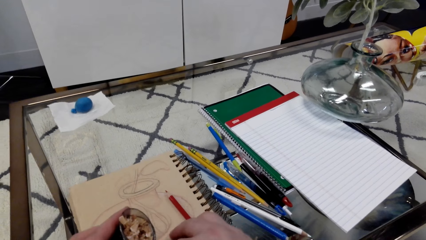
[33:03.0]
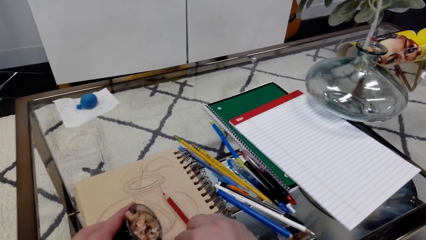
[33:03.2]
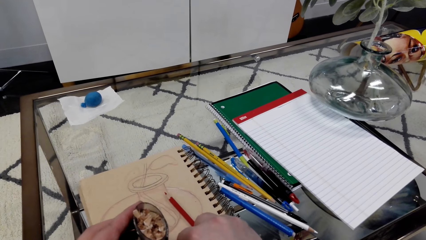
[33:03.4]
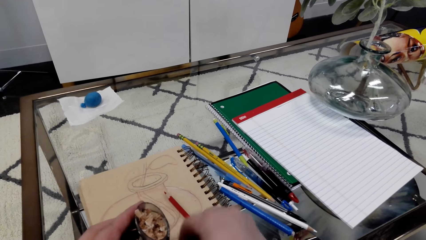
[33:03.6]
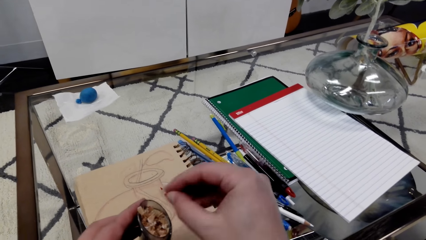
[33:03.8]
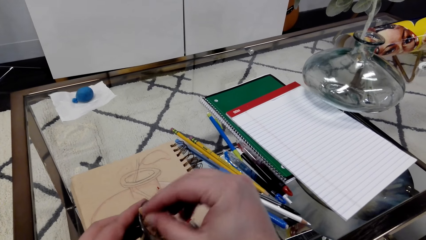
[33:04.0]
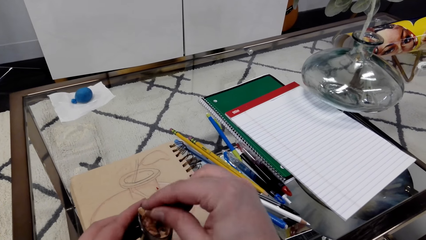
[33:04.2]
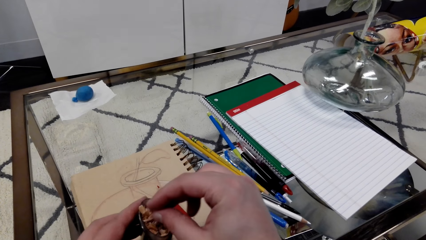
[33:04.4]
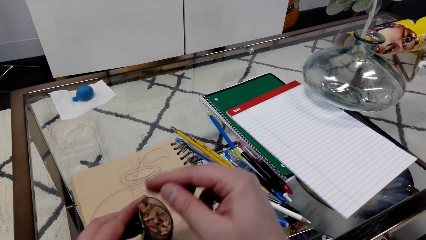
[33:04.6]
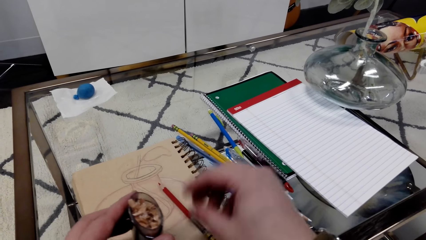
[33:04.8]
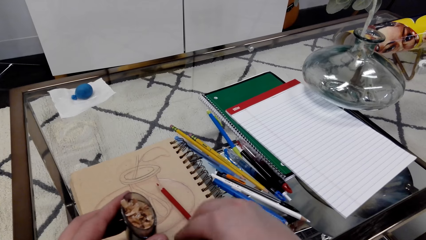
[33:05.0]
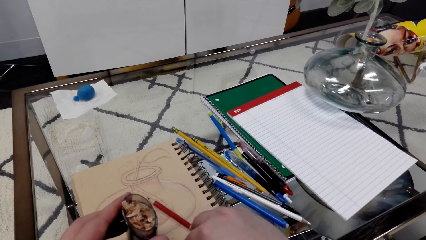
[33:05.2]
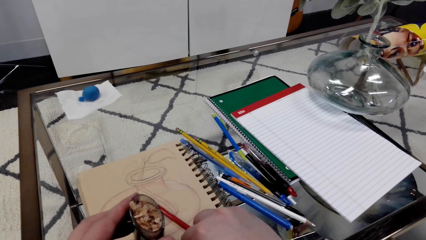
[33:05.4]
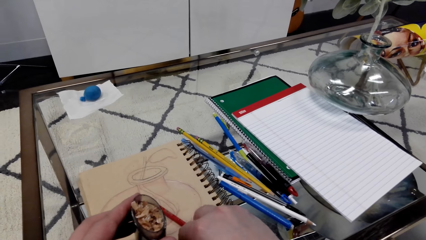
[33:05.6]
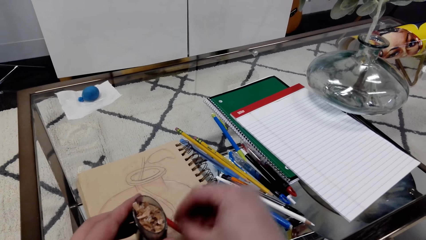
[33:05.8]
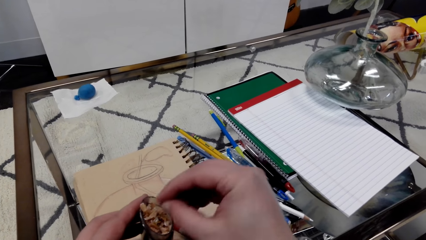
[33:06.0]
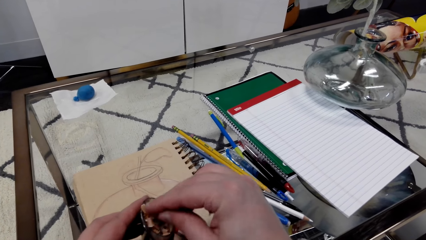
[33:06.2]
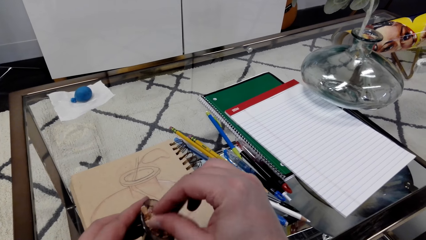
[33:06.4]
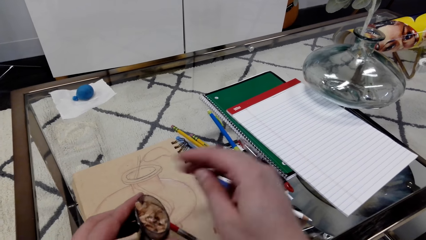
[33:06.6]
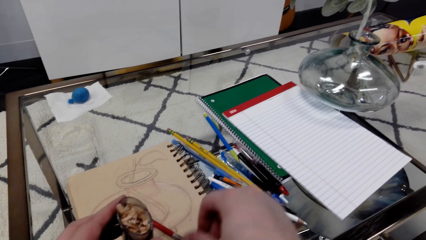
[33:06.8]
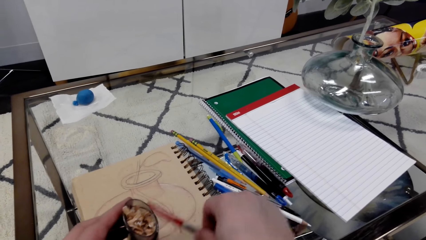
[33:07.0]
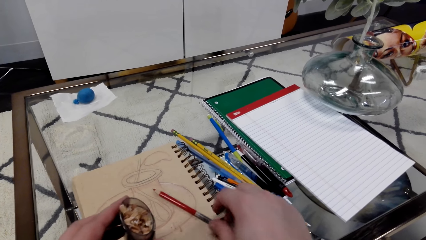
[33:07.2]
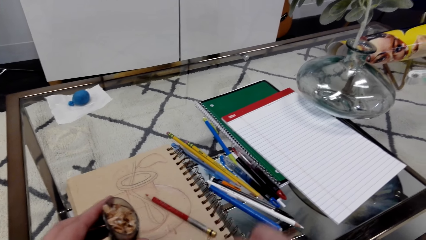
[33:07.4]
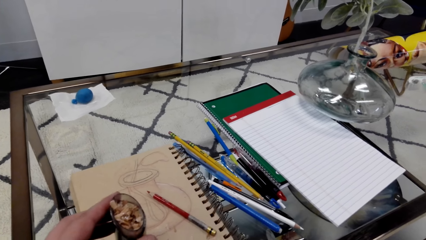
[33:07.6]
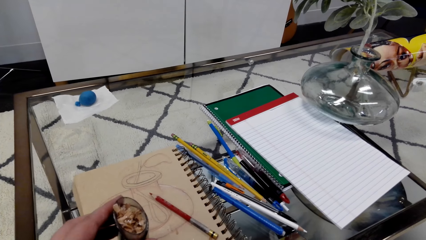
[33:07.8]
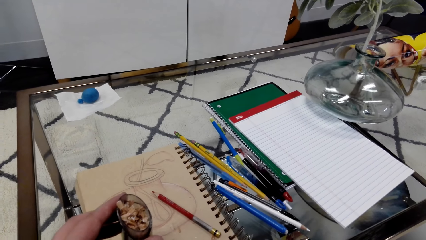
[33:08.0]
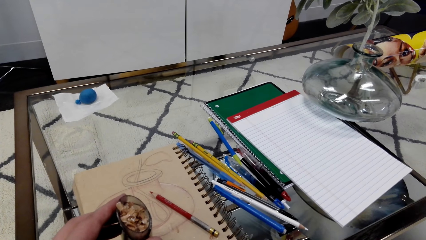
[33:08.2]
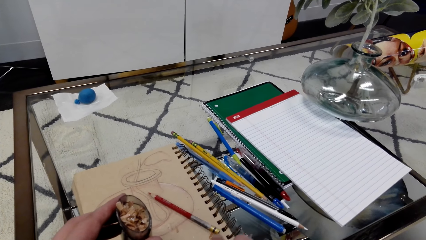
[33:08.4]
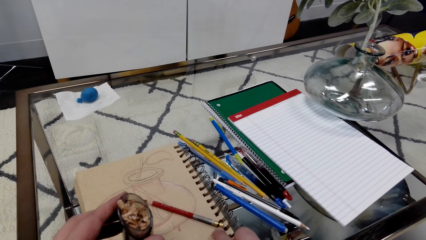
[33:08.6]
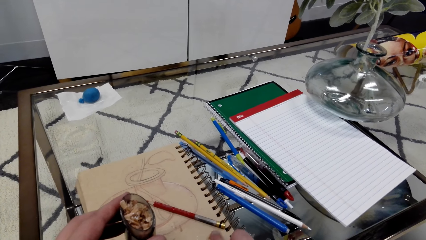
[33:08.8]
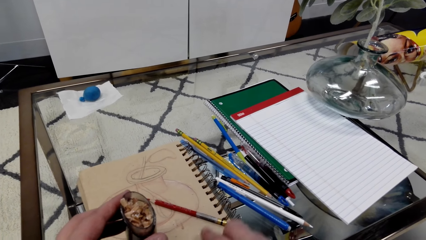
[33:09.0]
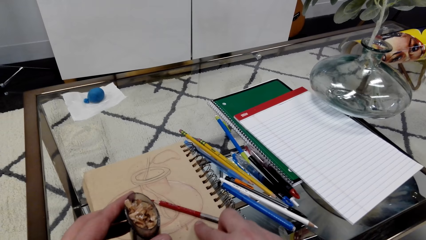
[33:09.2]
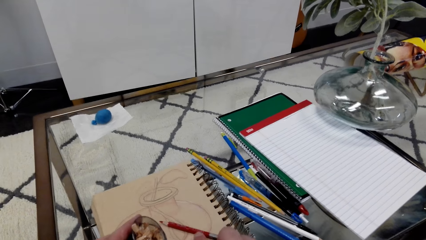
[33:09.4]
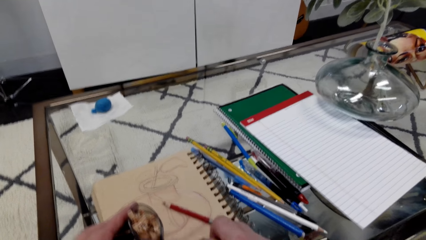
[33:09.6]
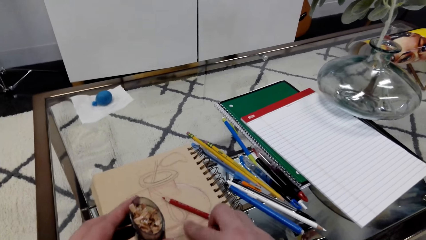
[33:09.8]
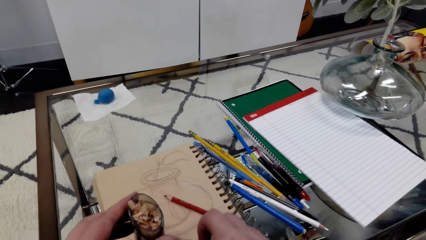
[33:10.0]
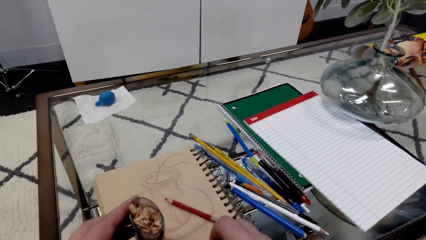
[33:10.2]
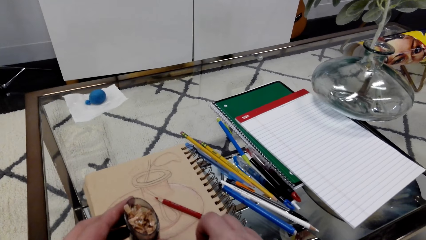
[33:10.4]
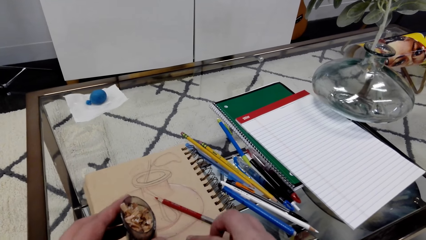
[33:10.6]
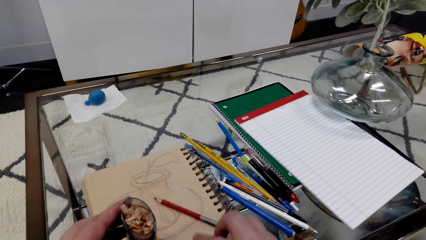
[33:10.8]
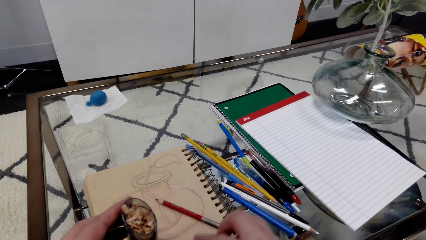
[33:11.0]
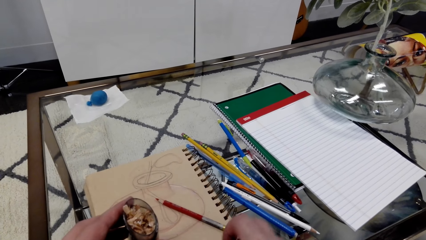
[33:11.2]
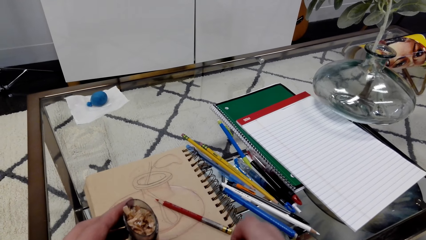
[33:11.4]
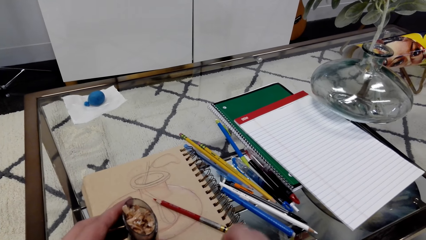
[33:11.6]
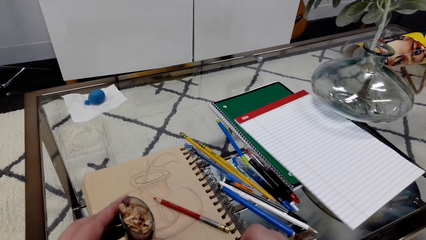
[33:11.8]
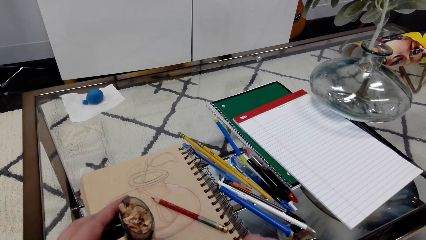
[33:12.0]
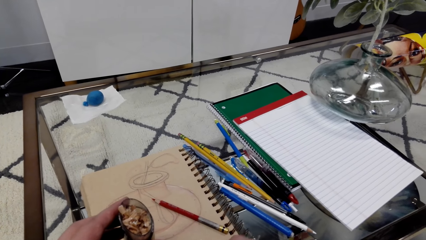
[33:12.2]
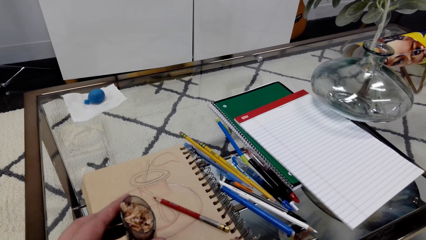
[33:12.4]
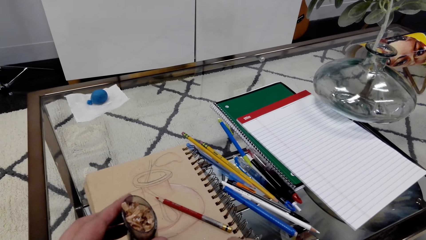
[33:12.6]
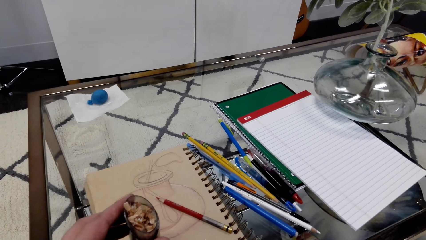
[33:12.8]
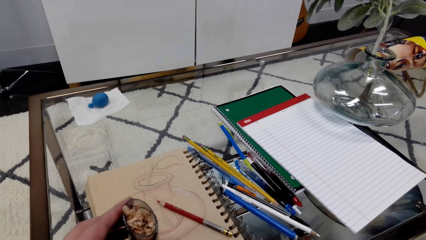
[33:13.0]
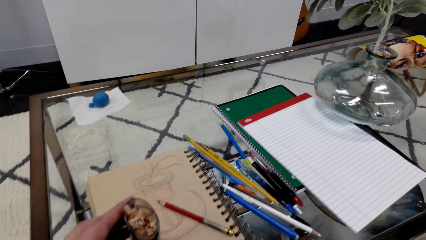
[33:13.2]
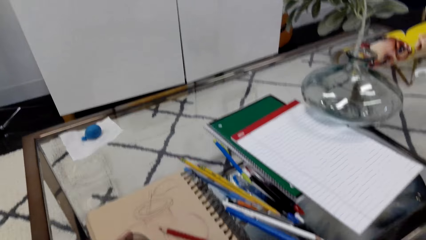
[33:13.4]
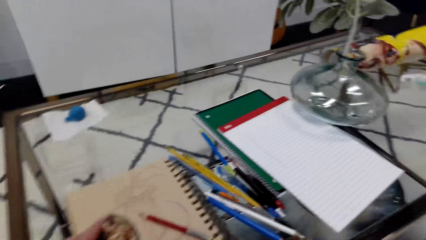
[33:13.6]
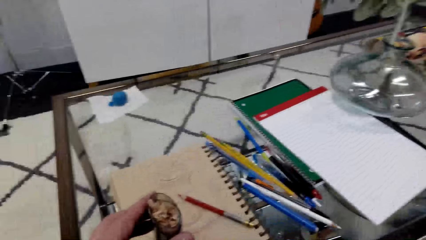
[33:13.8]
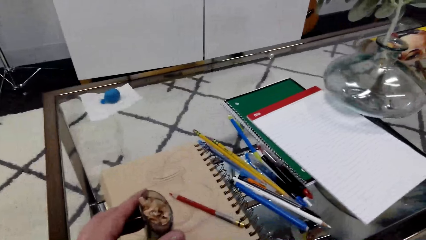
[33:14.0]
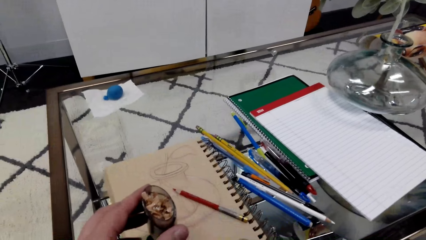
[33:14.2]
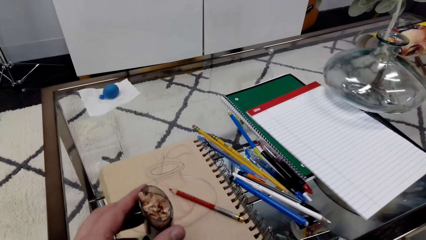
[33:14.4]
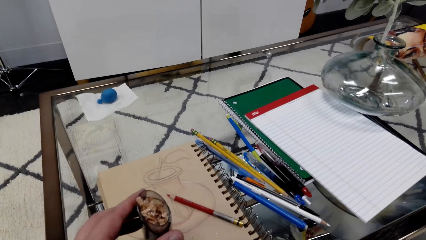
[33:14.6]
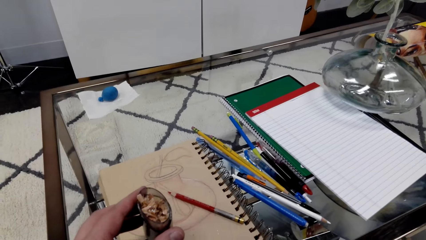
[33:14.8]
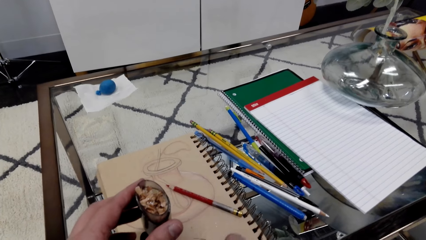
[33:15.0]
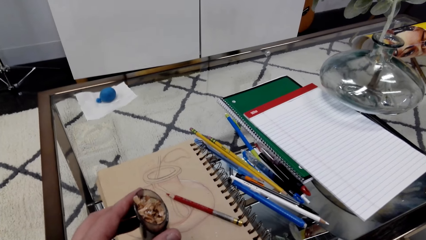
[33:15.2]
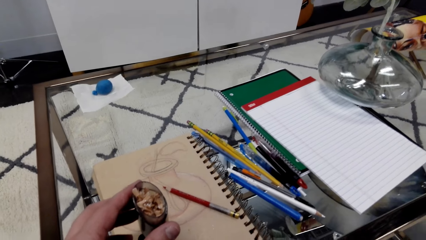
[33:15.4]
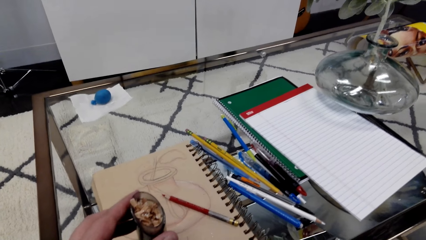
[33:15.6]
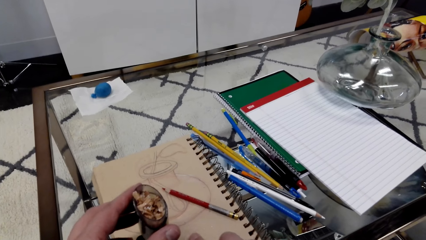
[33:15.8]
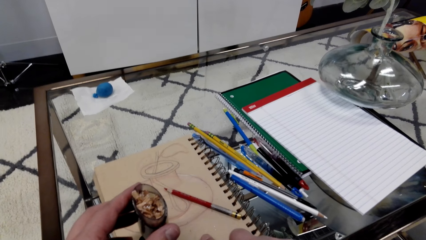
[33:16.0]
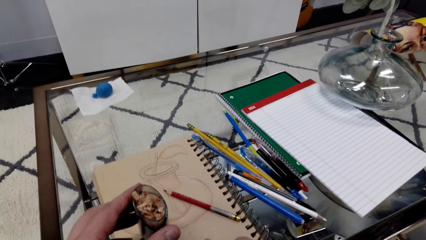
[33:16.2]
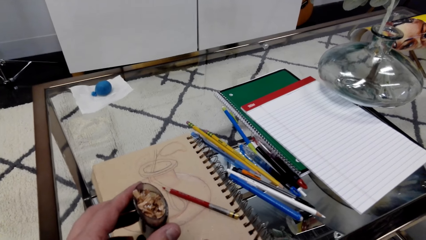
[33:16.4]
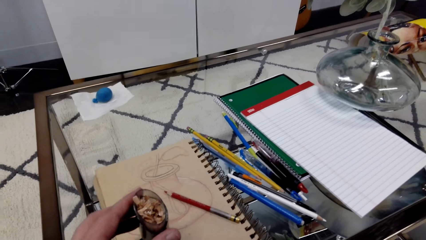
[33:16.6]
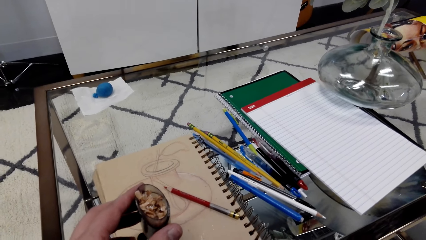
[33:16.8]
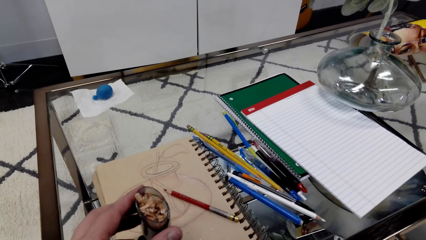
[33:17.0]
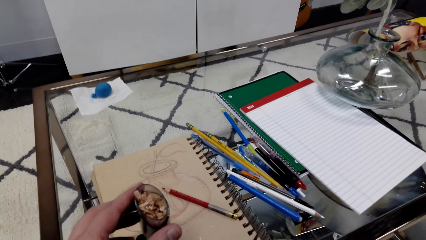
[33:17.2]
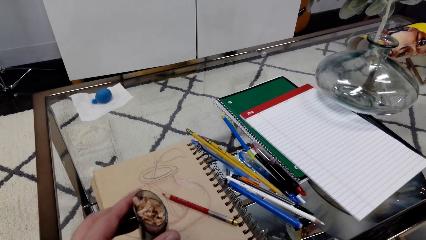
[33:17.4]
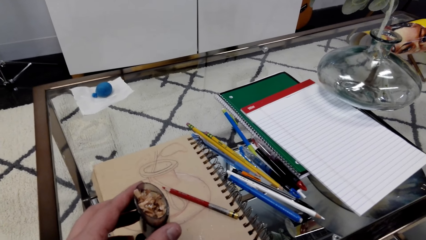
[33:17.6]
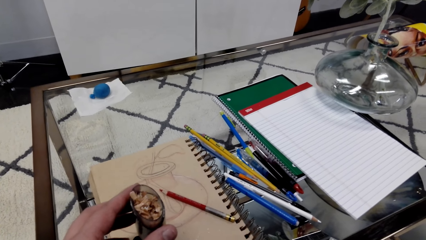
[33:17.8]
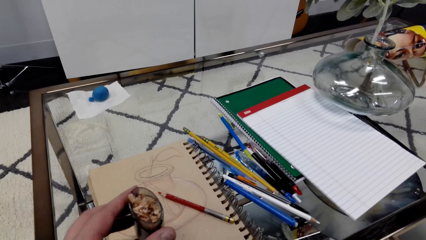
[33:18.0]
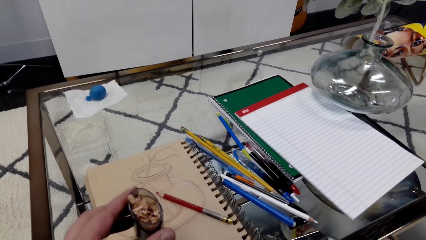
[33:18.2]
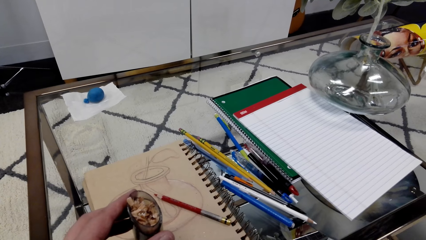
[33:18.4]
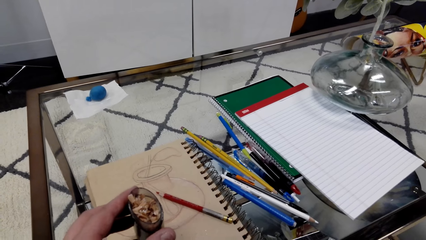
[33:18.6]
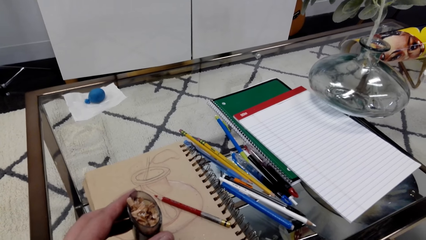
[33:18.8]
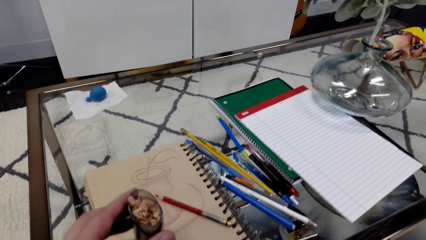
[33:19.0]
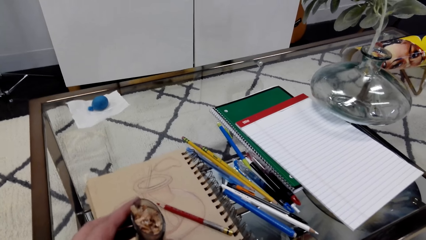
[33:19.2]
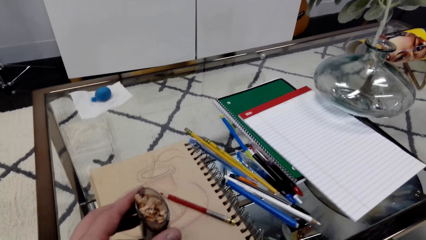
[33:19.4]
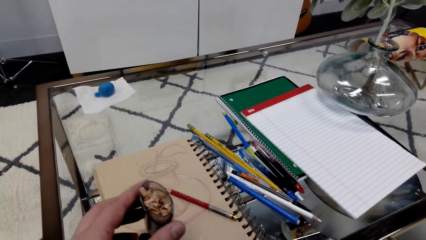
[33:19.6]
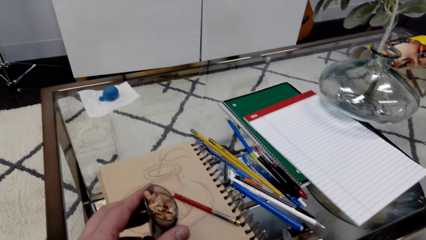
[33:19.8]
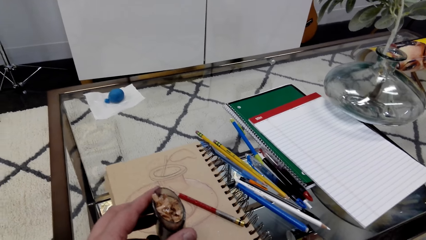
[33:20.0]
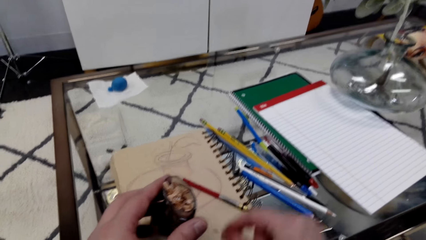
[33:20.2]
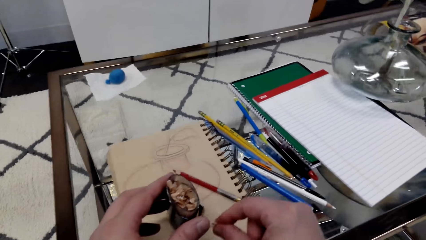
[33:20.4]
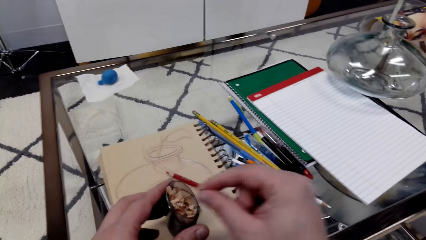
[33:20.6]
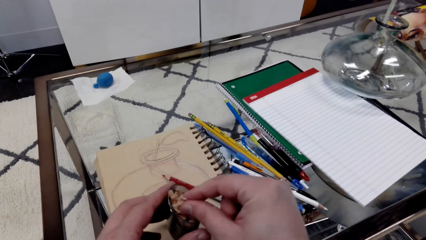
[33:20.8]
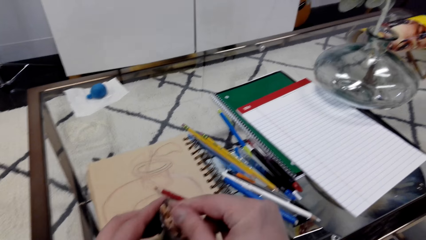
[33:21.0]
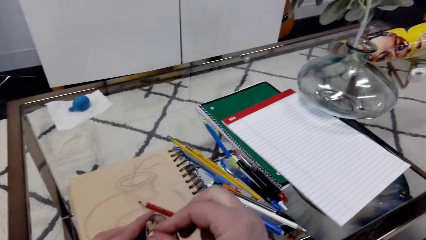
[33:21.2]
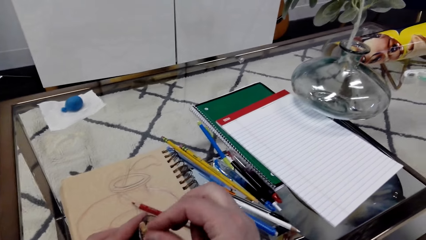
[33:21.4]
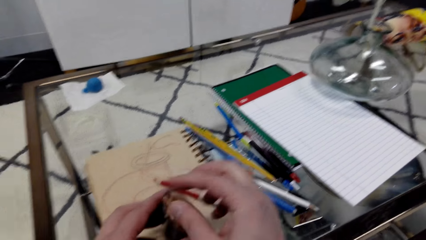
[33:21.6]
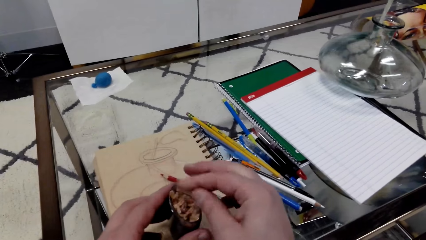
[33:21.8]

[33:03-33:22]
The camera wearer puts dirt in a container. A man interacts with the camera wearer.
